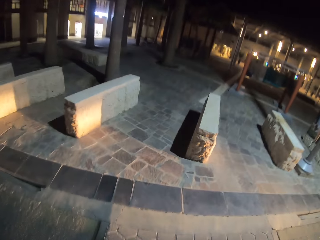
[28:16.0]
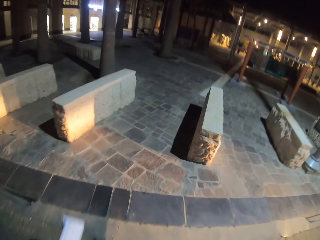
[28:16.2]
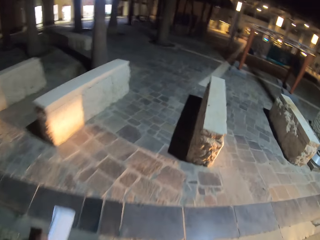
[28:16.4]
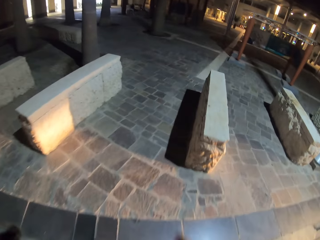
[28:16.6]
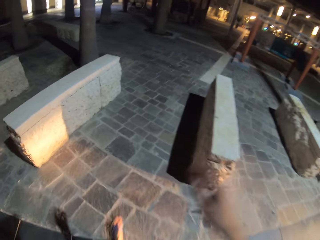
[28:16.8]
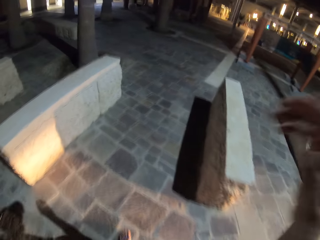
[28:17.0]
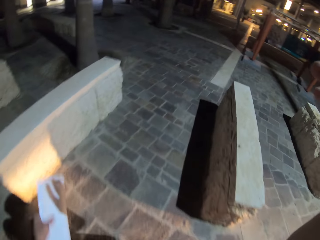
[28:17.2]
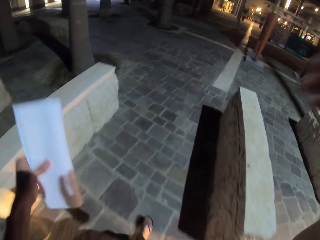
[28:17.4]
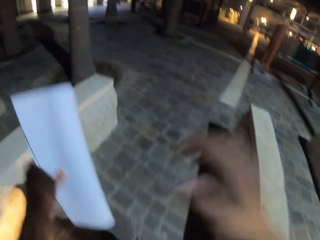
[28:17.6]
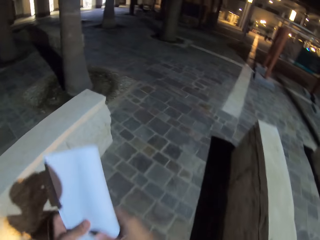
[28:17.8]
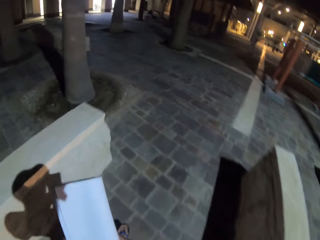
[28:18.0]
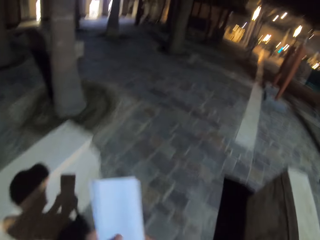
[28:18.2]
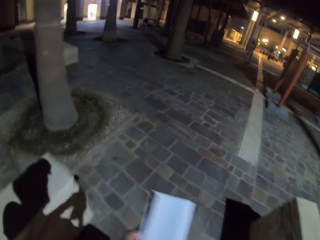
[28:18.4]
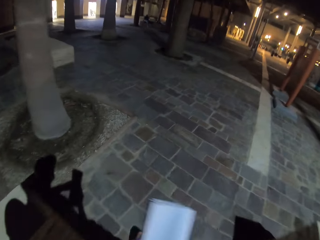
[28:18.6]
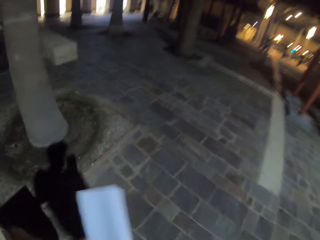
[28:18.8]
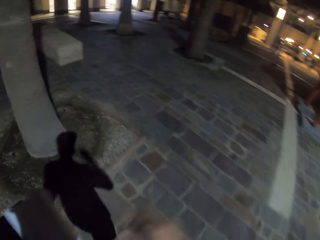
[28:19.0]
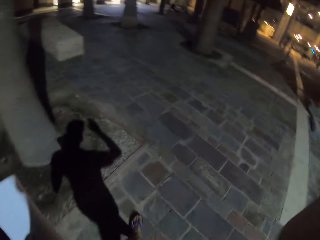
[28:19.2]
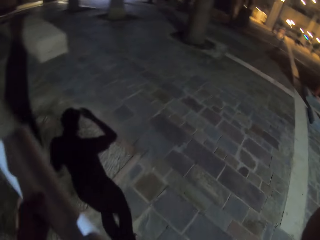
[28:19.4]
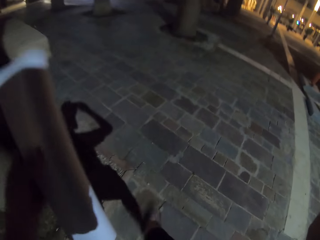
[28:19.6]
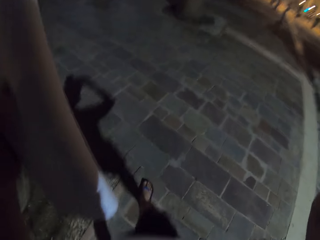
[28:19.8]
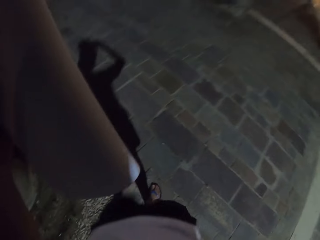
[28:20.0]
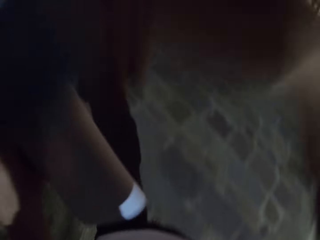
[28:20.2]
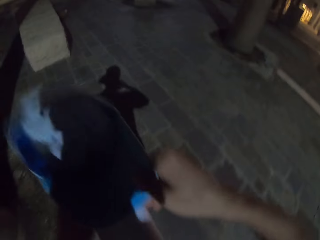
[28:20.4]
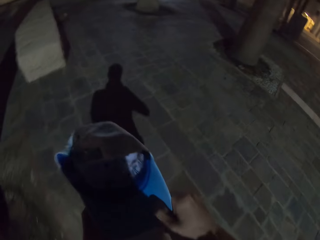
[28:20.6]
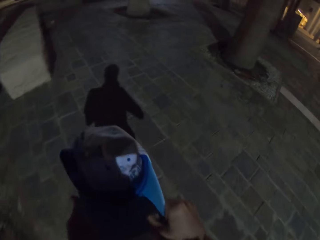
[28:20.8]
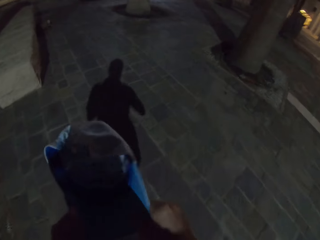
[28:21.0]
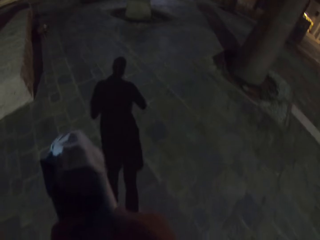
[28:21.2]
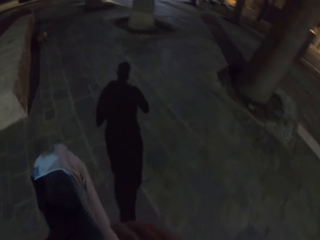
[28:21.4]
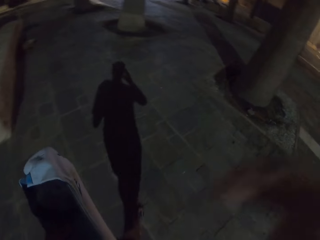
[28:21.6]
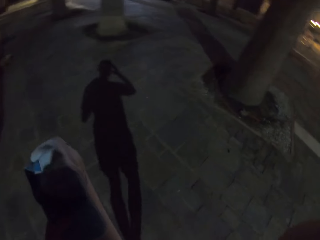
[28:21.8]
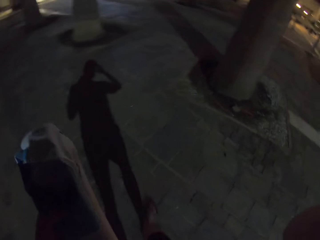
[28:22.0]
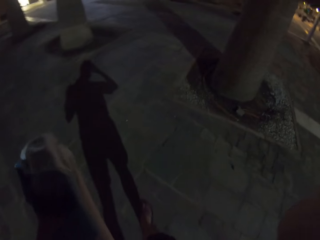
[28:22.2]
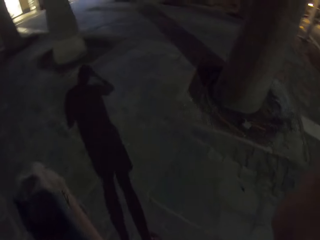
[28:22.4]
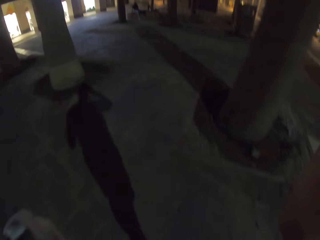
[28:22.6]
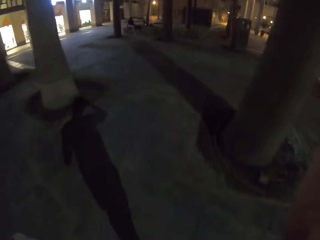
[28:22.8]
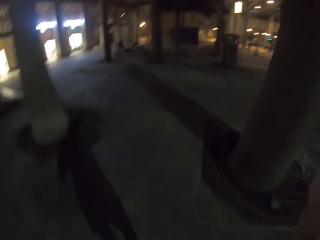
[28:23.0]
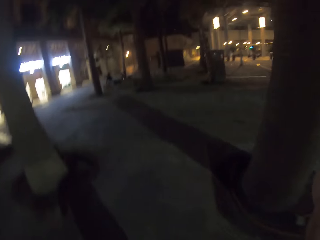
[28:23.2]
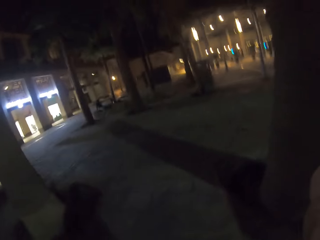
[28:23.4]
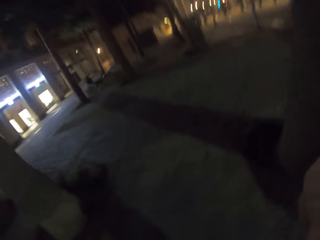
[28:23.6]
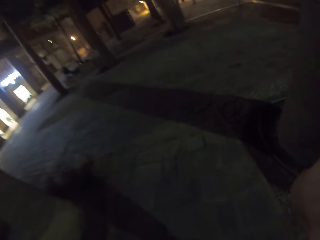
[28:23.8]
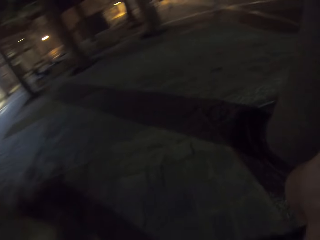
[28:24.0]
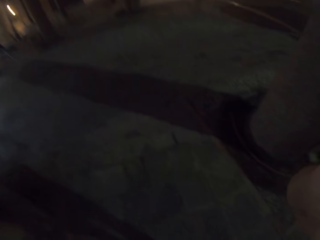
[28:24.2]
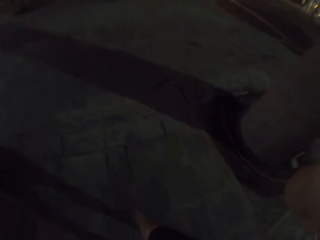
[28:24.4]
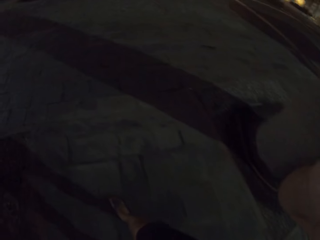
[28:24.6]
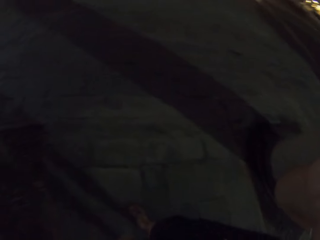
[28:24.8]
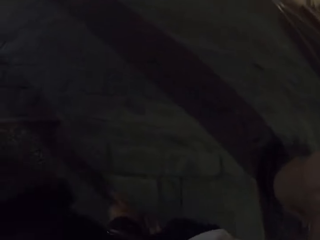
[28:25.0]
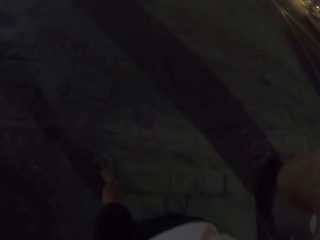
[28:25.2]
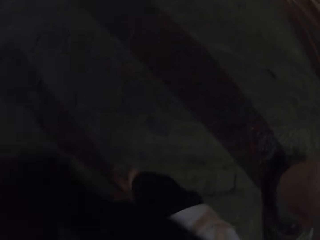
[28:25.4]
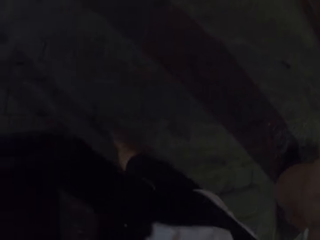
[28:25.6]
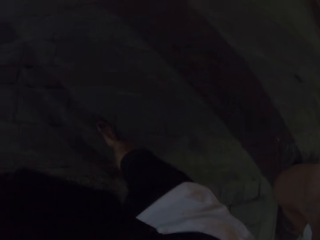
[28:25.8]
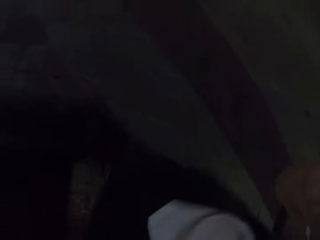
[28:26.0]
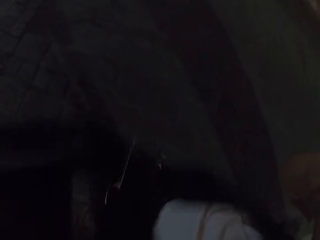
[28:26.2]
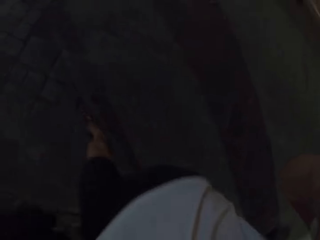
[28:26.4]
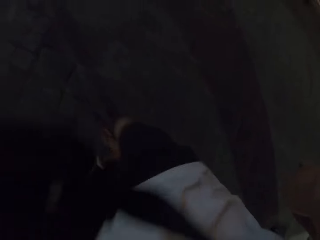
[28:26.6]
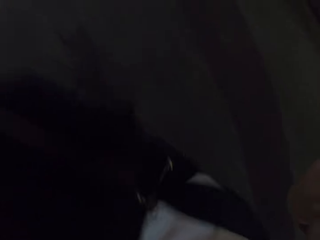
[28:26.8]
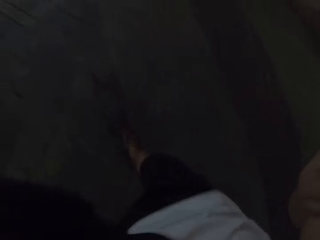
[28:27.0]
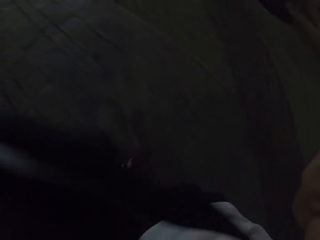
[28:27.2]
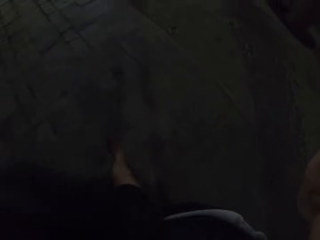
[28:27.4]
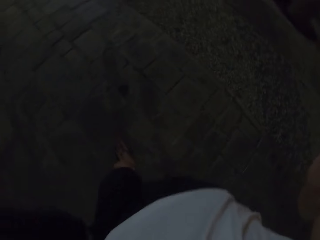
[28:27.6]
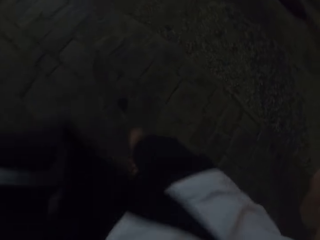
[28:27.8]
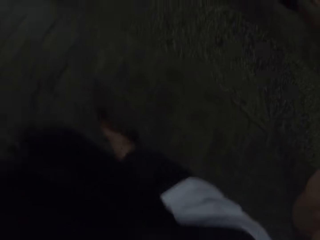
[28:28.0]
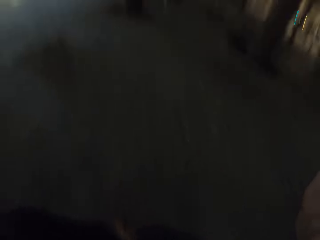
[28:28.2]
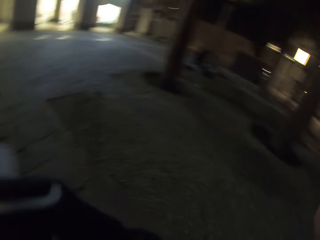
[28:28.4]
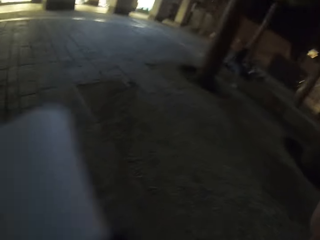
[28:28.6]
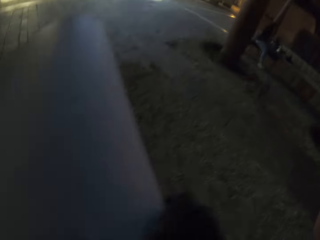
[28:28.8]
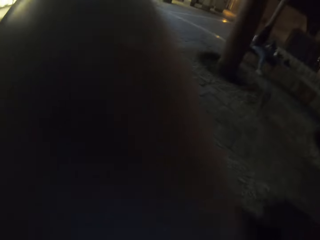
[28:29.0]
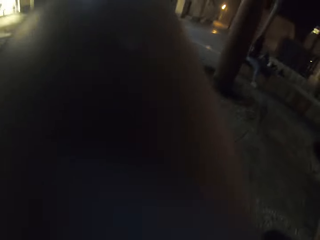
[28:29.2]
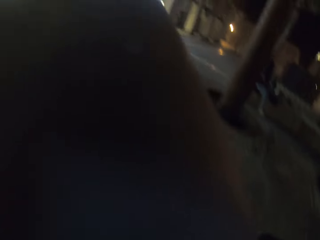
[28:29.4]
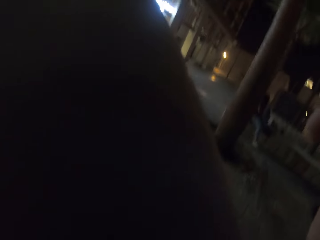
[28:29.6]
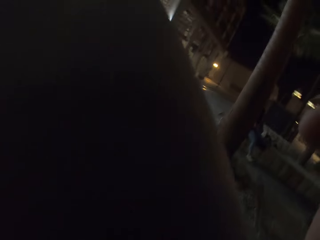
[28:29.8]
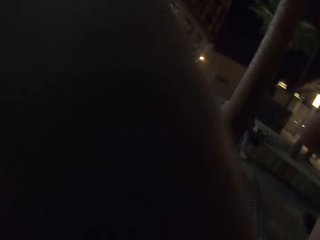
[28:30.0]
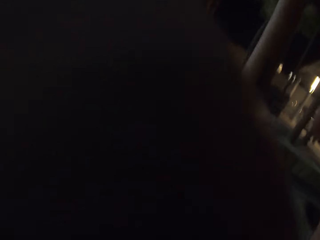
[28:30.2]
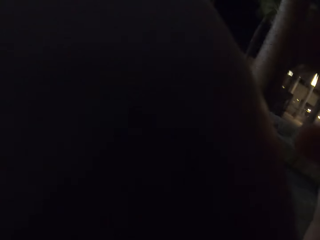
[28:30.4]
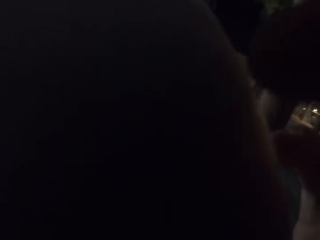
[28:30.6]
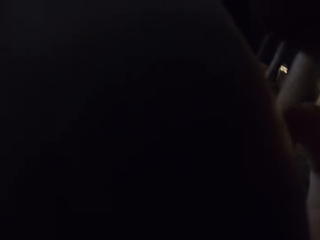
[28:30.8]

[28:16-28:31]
The camera wearer lifts a hand. They move the right hand. They hold paper to the other hand. They move the hand to the camera. They lift the hand. They hold a cap. They walk. They lift the hand. They walk. They move the paper towards the camera.
